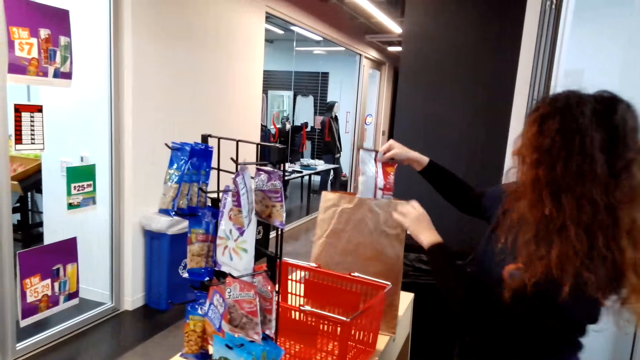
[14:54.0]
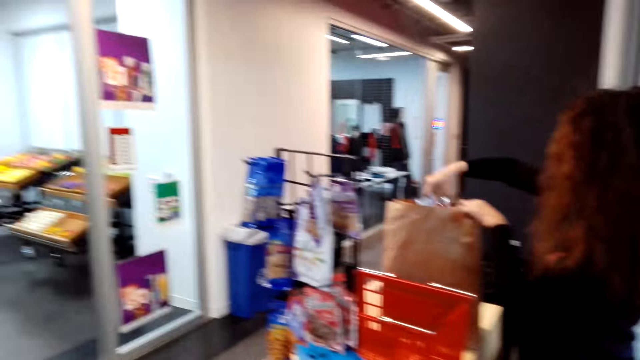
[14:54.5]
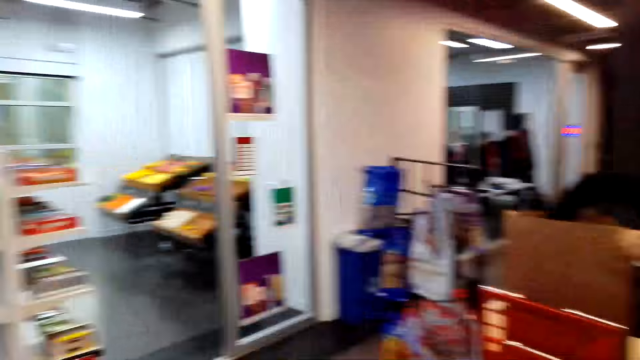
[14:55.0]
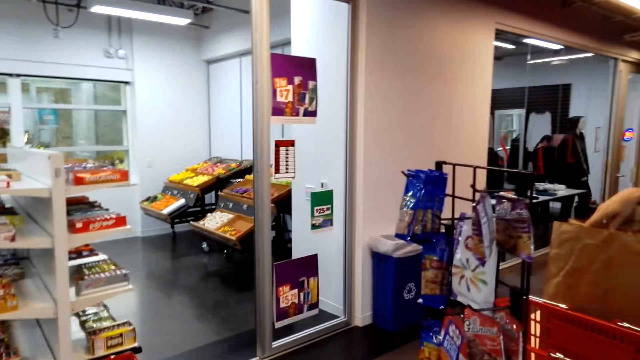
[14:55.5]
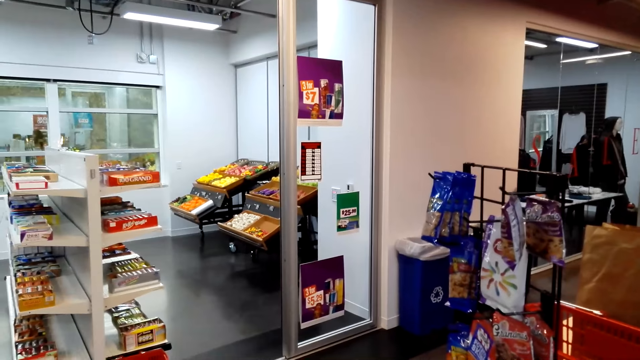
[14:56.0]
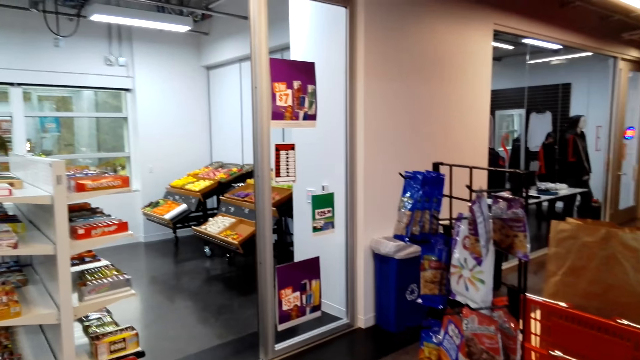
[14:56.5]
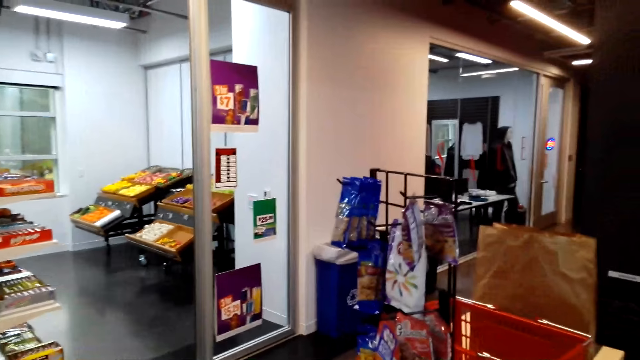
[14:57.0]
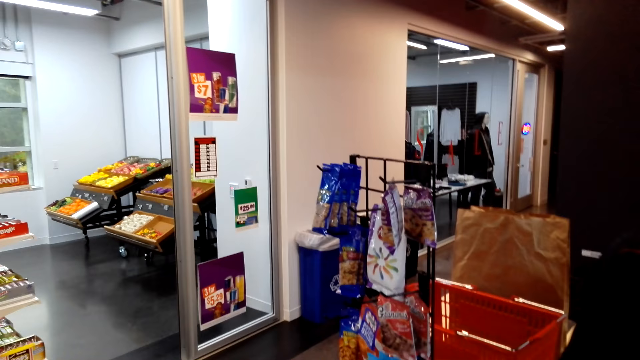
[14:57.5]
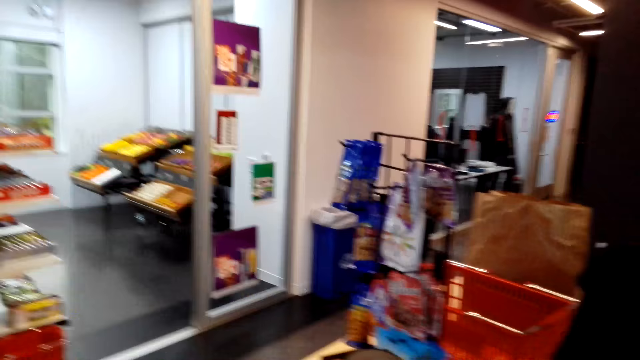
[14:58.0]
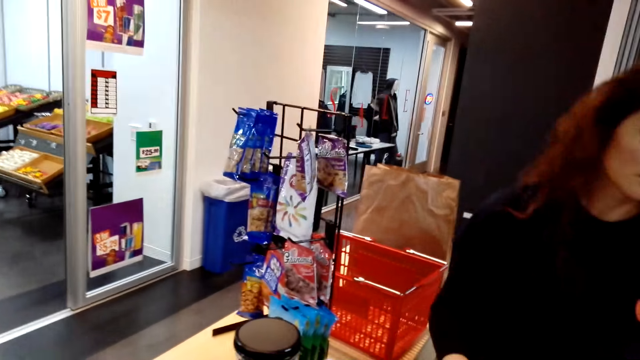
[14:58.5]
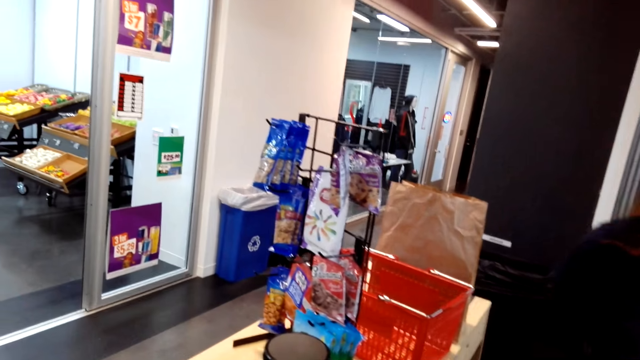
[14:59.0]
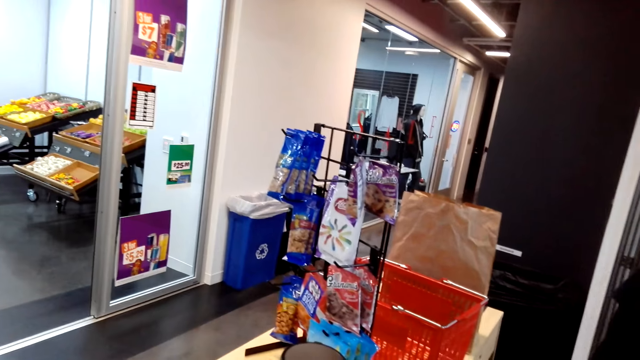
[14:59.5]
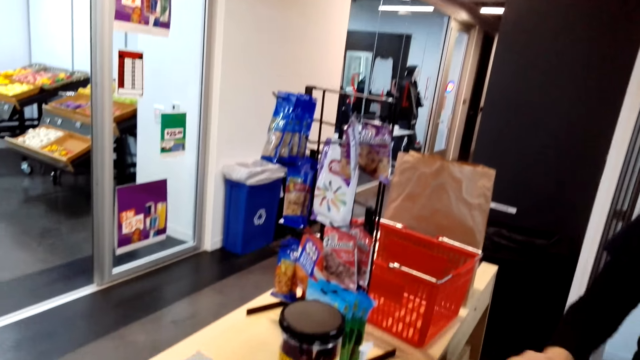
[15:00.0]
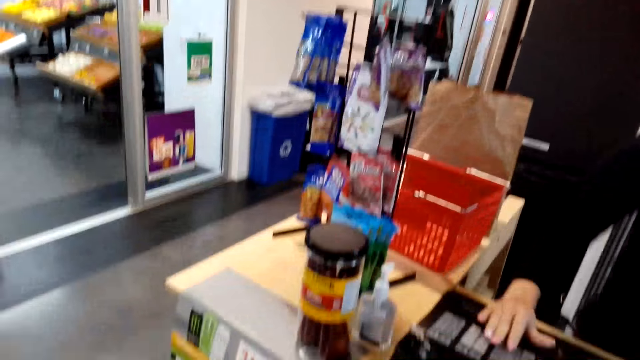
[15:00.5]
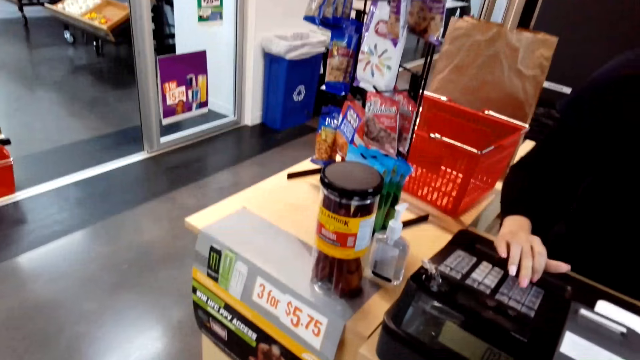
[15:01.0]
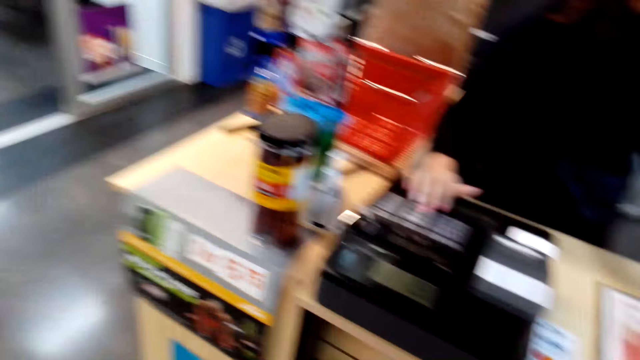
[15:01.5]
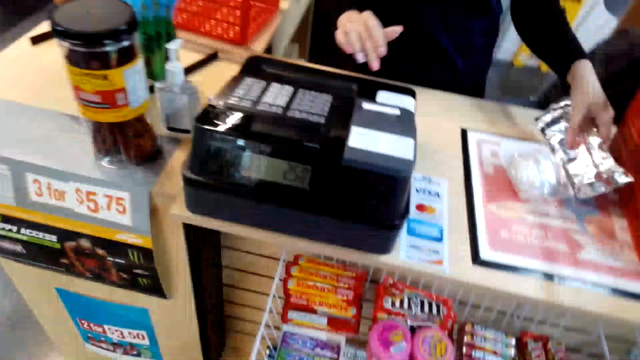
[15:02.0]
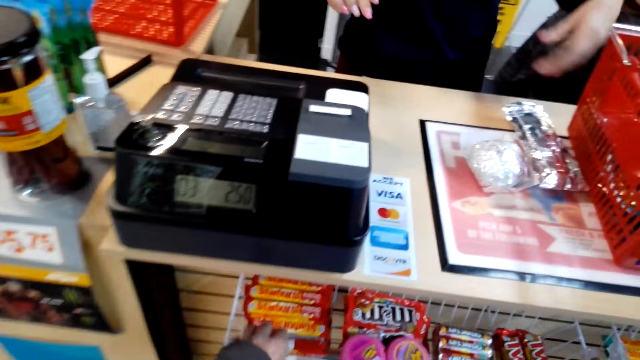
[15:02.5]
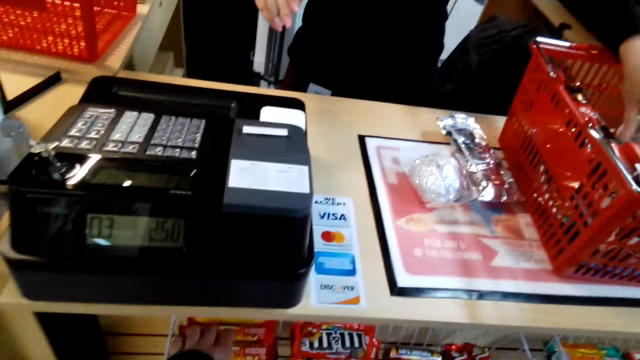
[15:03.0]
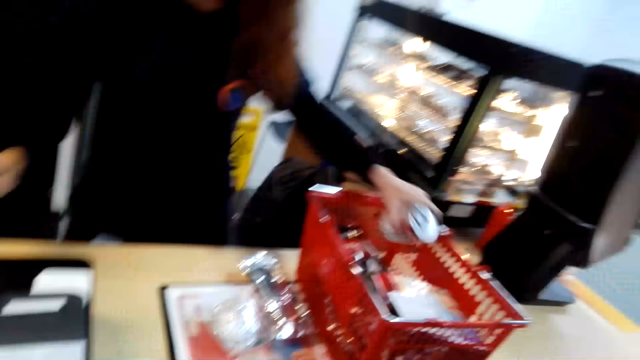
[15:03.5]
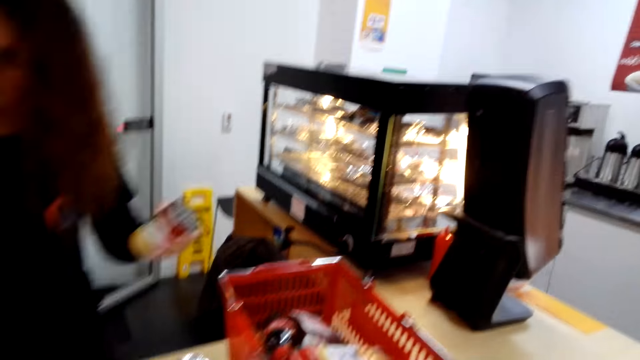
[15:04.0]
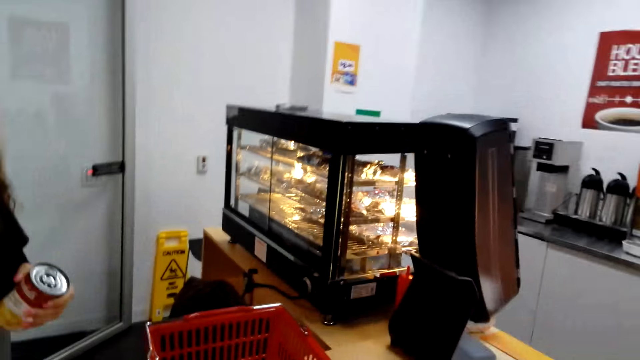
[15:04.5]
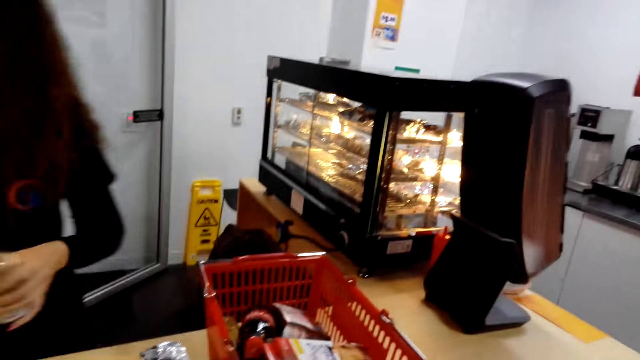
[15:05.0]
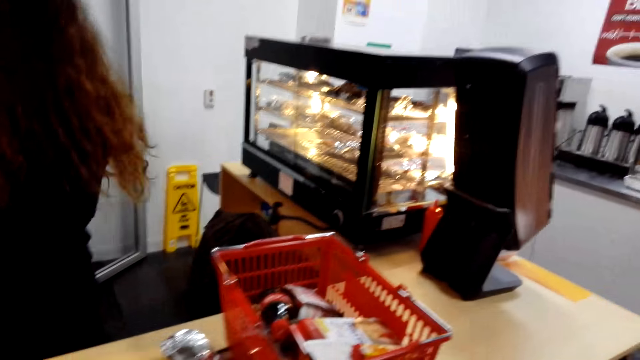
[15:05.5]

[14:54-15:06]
A cashier puts a packet in the shopping bag. The cashier looks around, uses a calculator and picks up something.

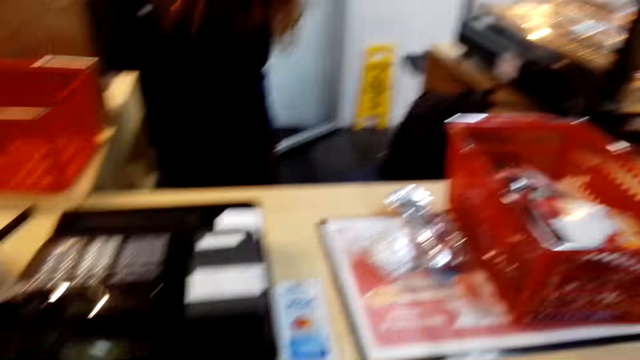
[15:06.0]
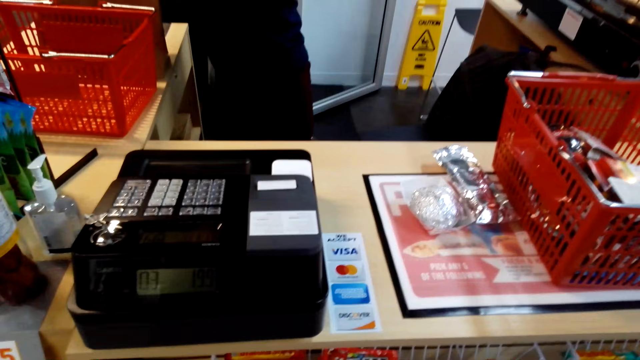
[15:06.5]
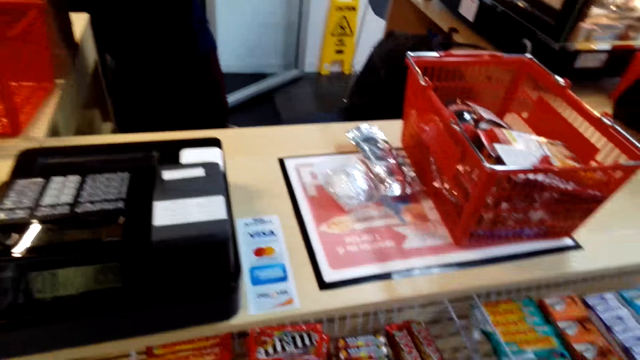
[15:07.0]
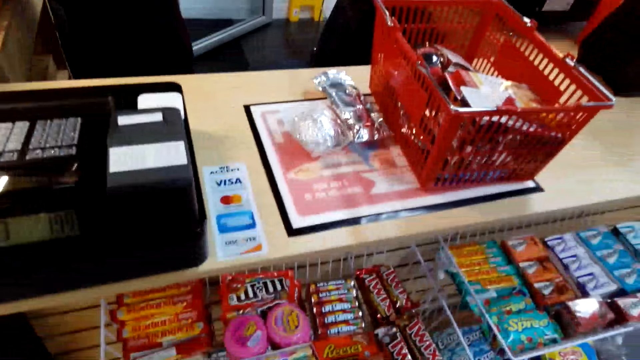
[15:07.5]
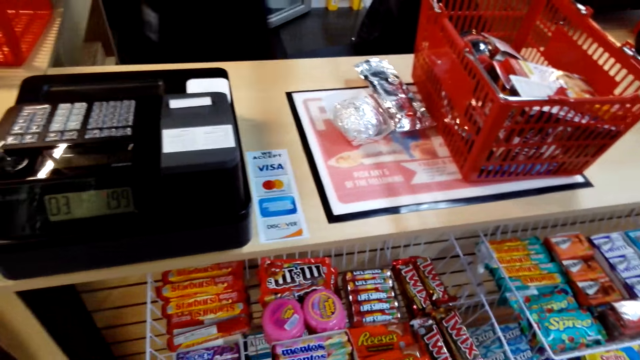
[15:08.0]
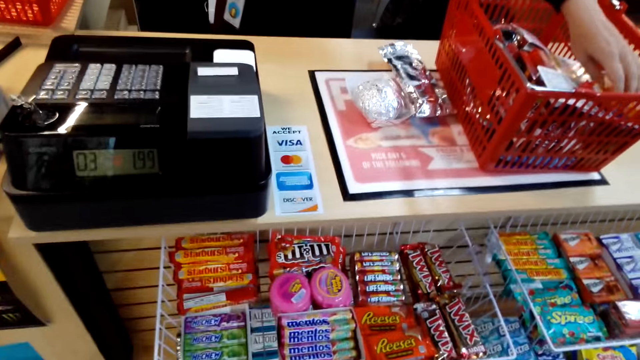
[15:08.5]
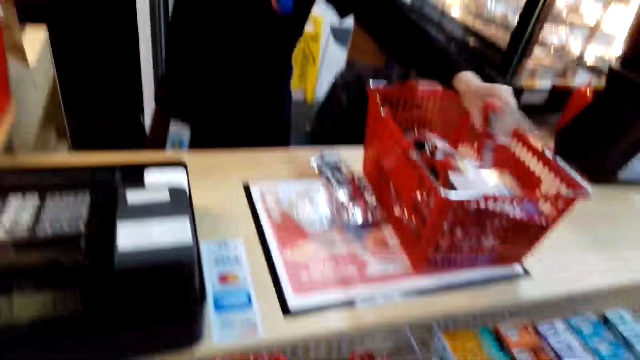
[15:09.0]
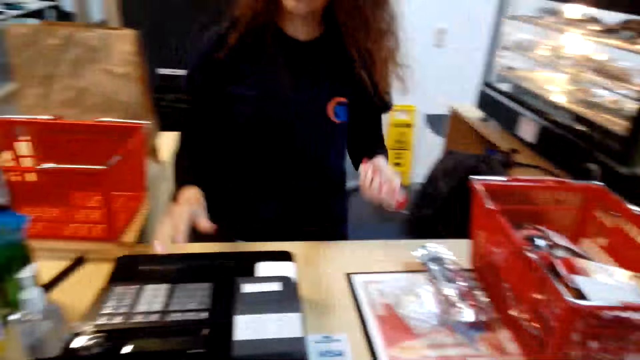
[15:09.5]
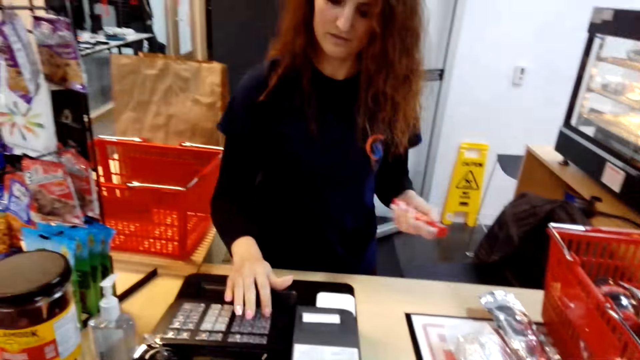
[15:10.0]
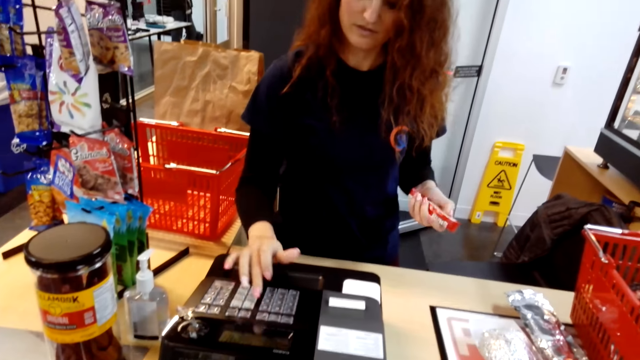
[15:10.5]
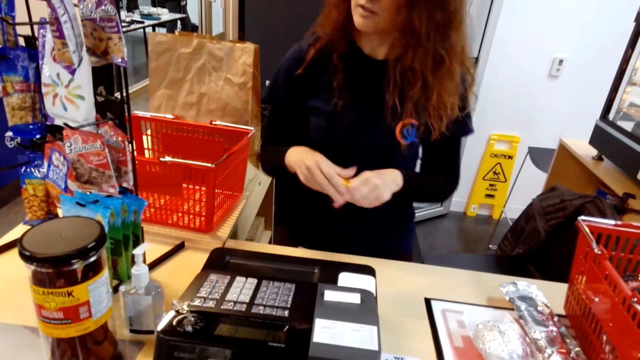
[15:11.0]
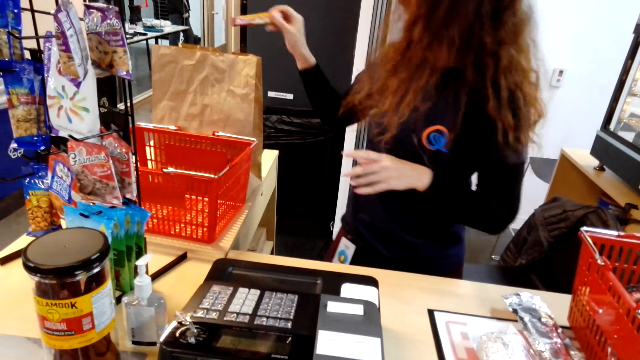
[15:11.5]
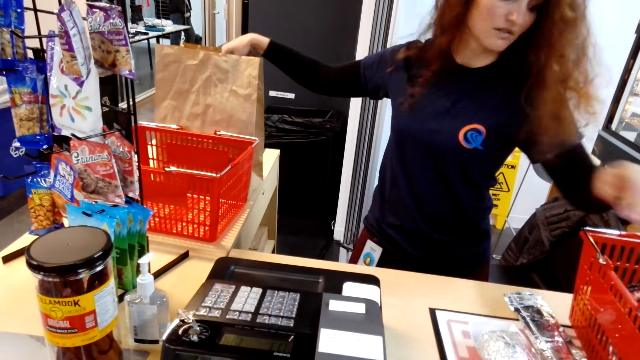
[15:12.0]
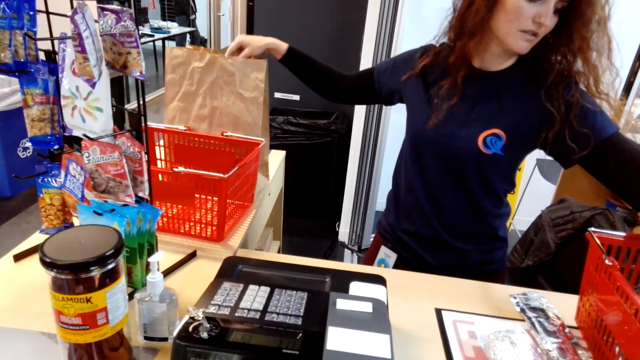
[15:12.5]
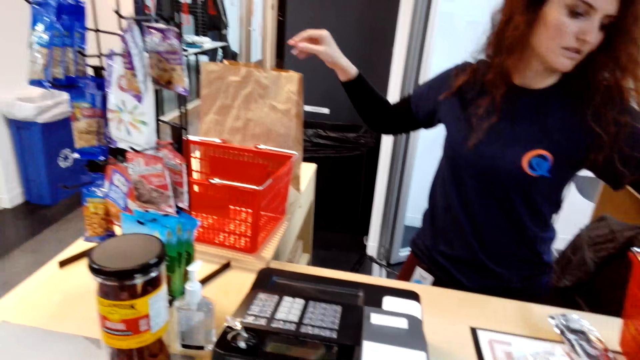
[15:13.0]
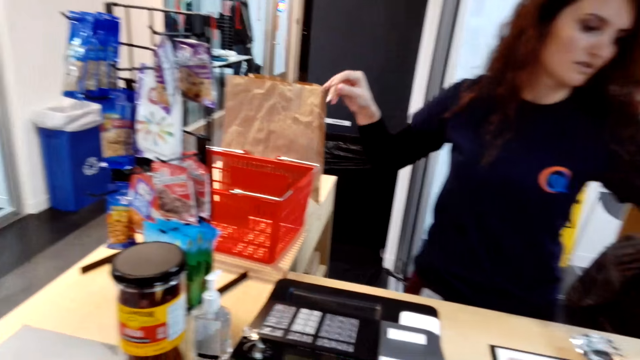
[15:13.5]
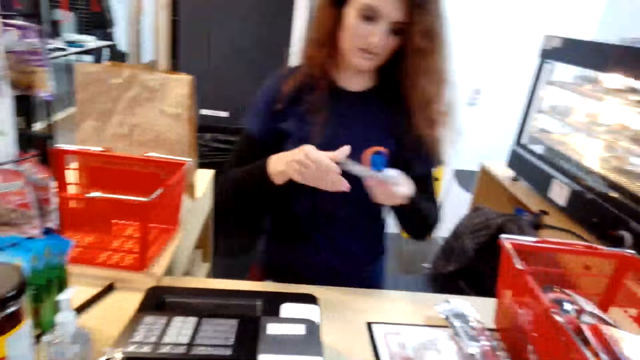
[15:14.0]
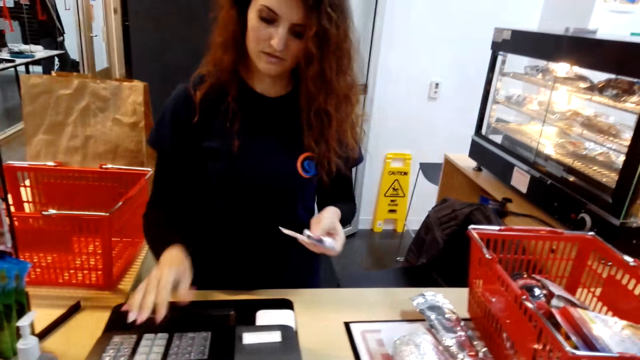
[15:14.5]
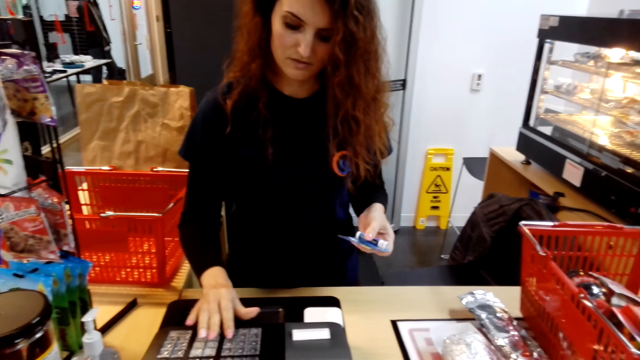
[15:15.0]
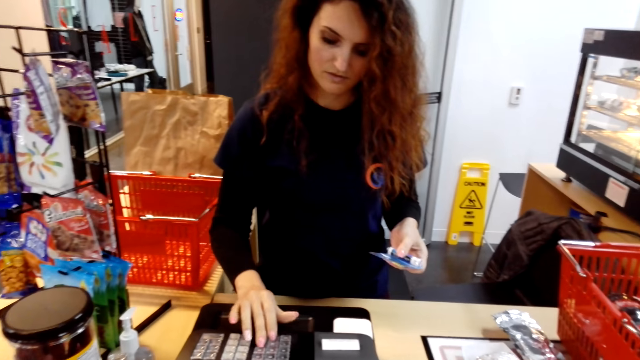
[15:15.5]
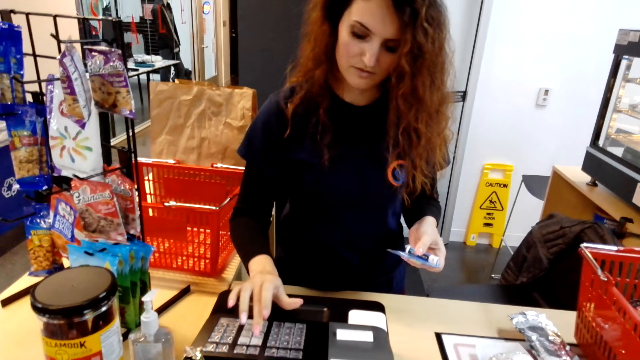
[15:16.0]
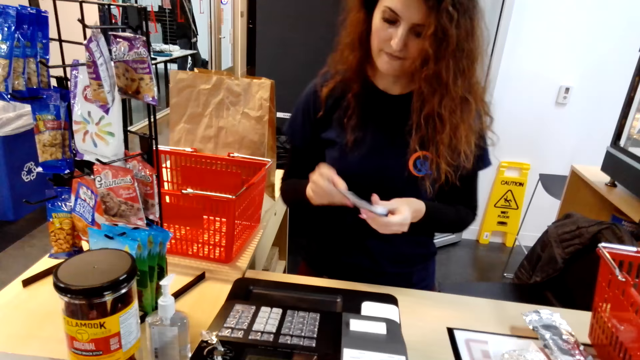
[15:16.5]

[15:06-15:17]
A cashier puts something in a shopping bag. The camera wearer looks around. The cashier picks up something, uses a calculator, puts something in the shopping bag, picks up something and uses the calculator.
